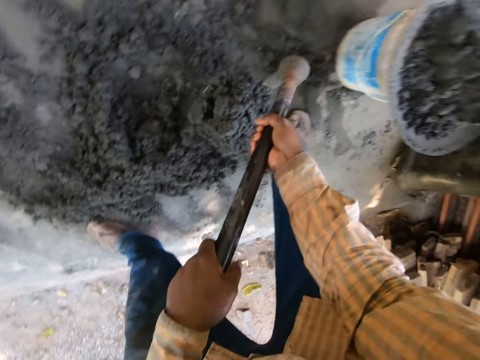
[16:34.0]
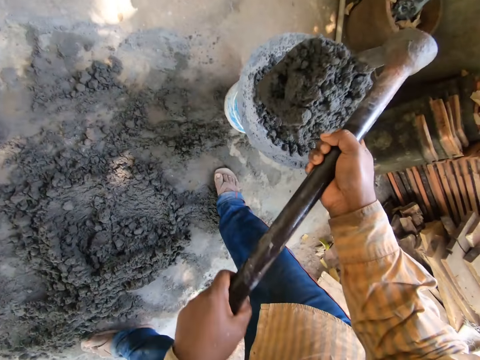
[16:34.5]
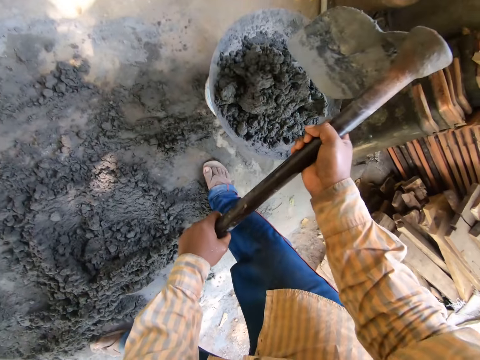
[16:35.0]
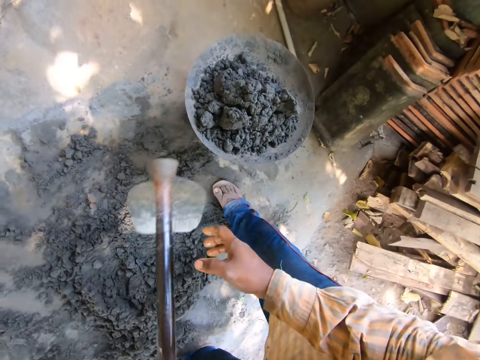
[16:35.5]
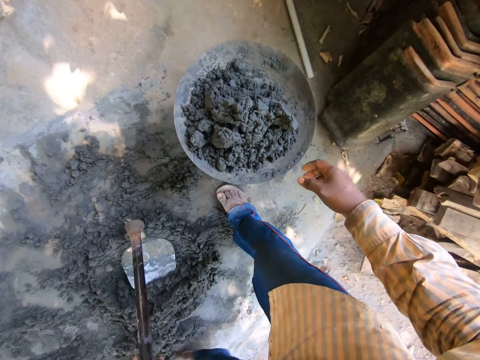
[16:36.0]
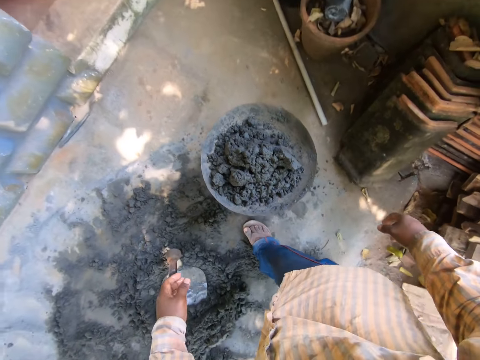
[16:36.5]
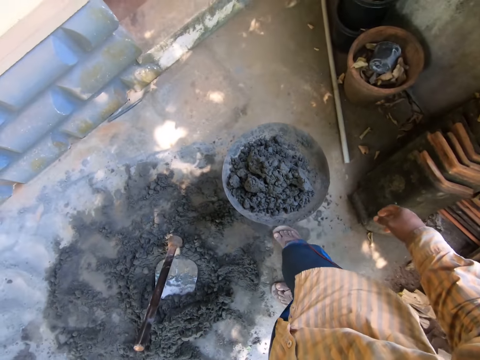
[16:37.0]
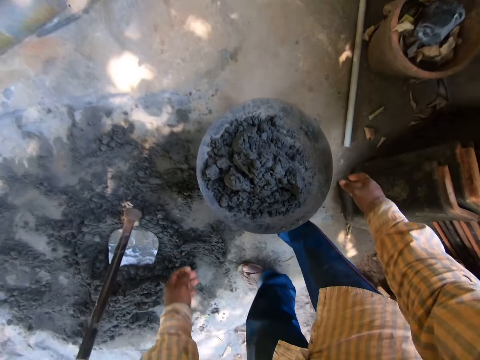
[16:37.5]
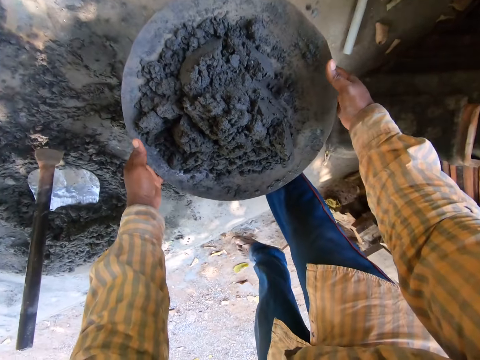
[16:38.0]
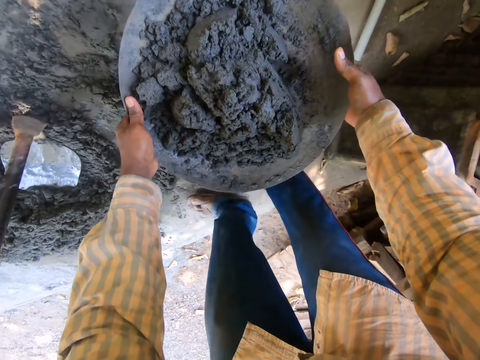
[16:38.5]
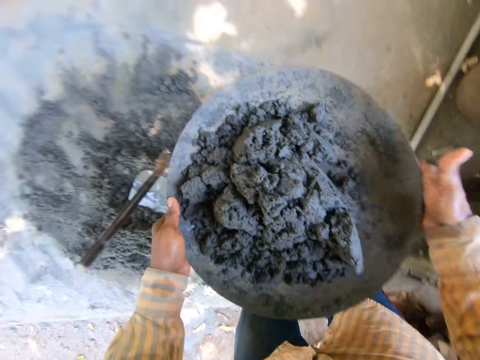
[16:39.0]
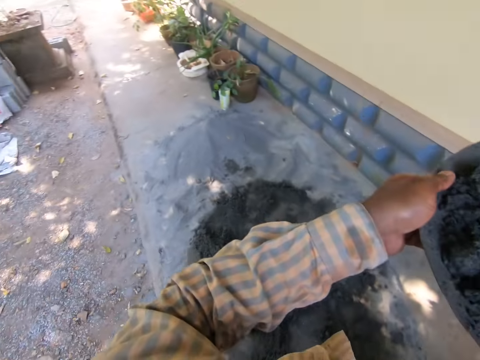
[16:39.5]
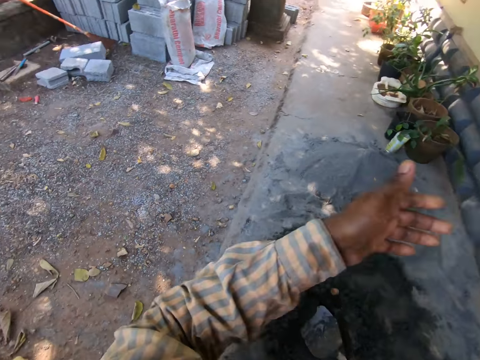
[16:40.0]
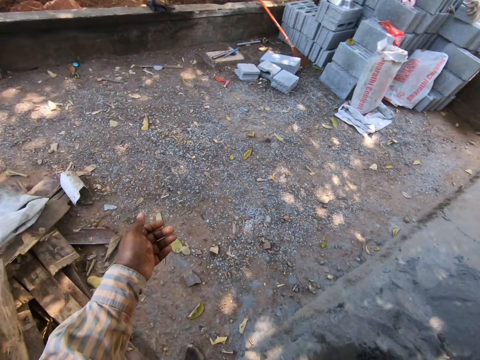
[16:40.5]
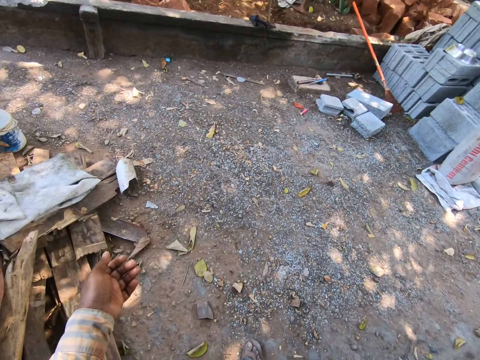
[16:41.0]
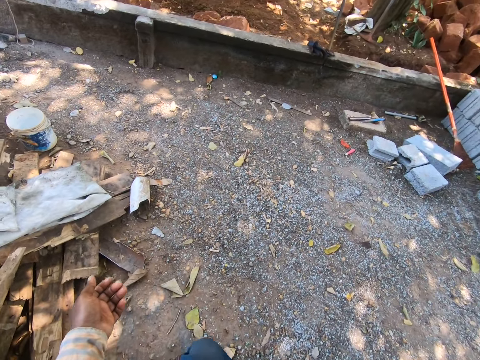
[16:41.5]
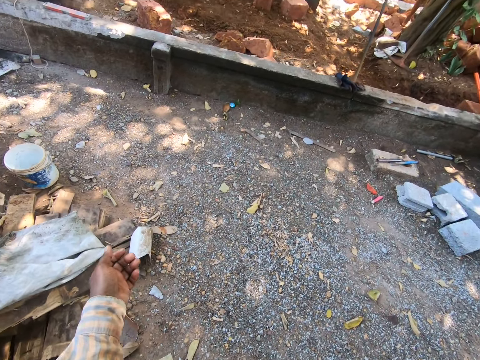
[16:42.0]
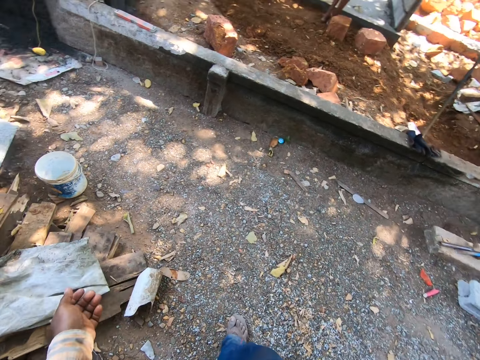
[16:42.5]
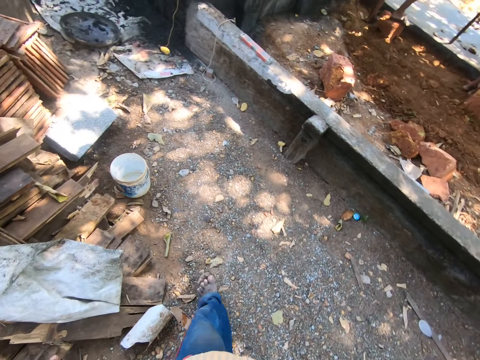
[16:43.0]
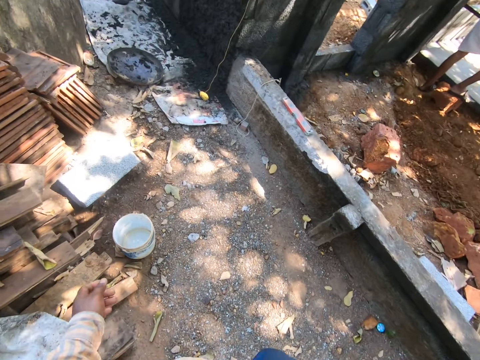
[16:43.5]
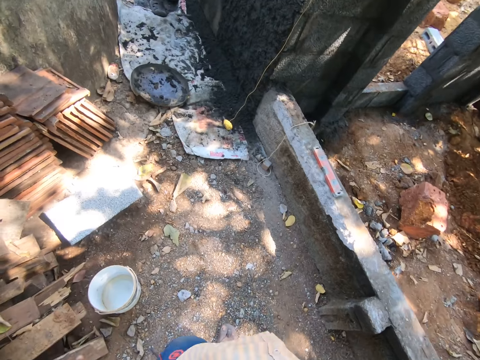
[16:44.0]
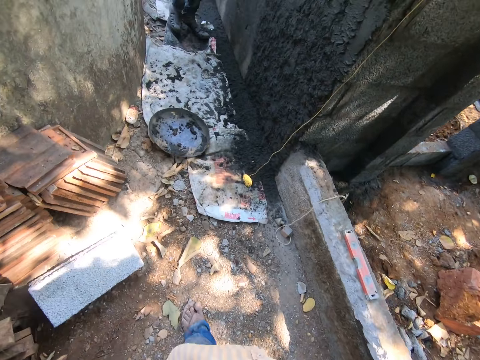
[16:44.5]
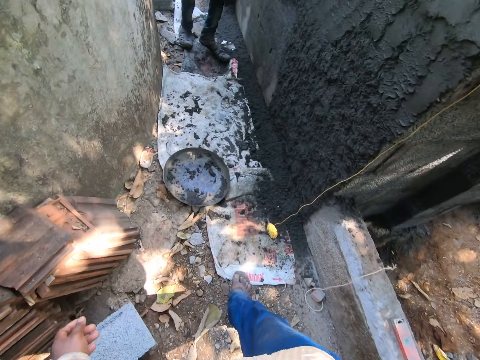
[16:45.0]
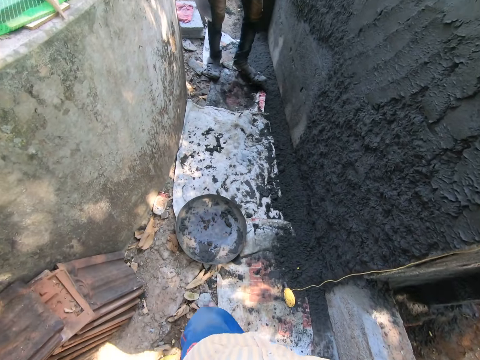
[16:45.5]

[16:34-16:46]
The camera wearer scoops the cement with a hoe. He puts the cement on the container. He drops the hoe on the ground with his left hand. He moves around. He picks the pan or container from the bucket of water on the ground with both hands. He walks around. He holds the pan with his right hand.

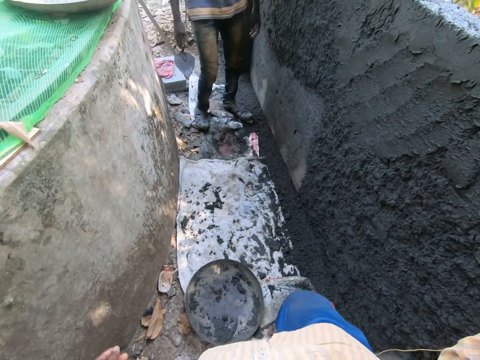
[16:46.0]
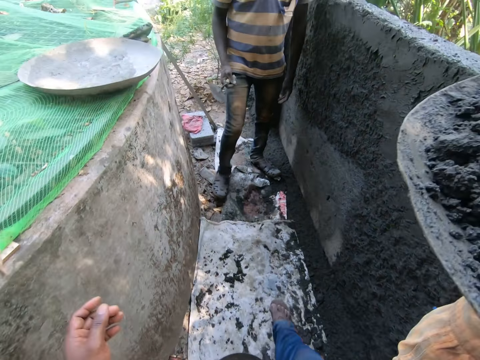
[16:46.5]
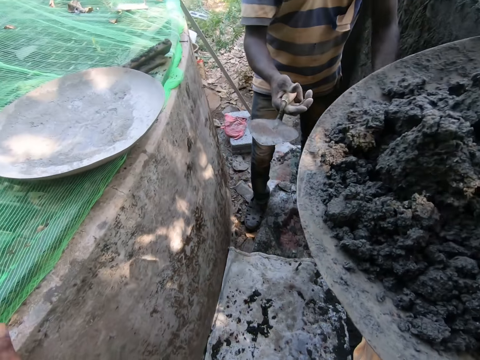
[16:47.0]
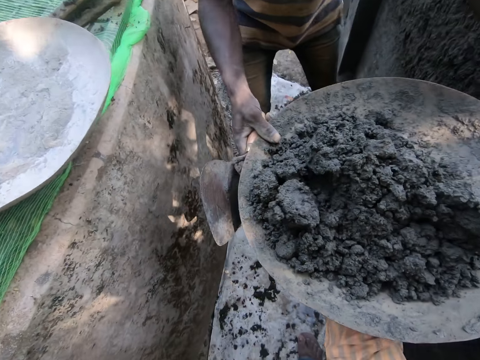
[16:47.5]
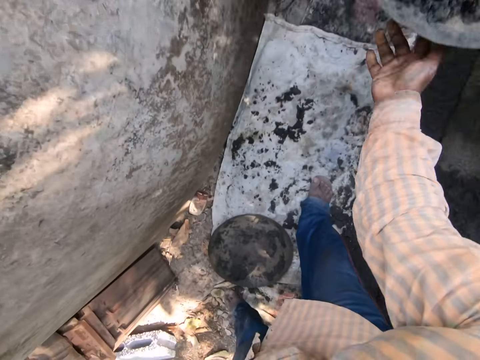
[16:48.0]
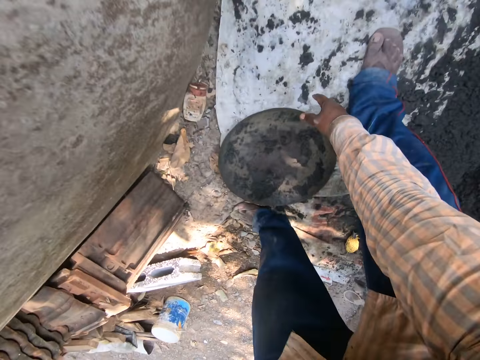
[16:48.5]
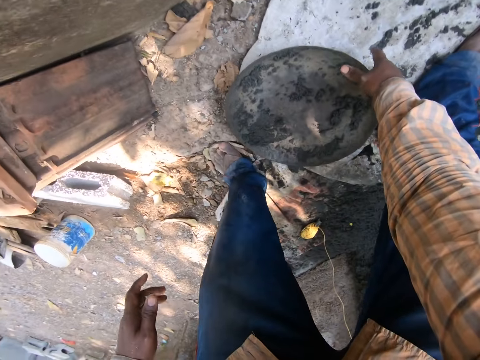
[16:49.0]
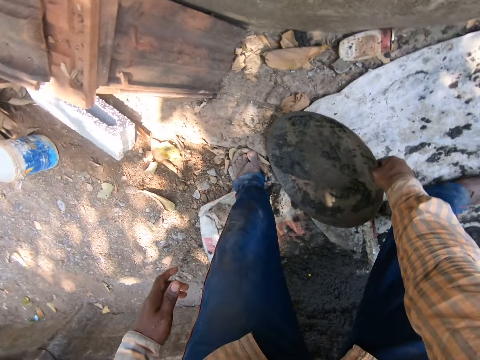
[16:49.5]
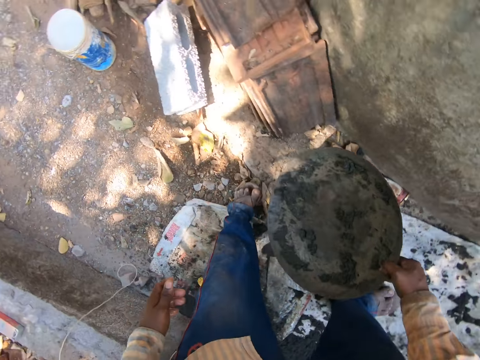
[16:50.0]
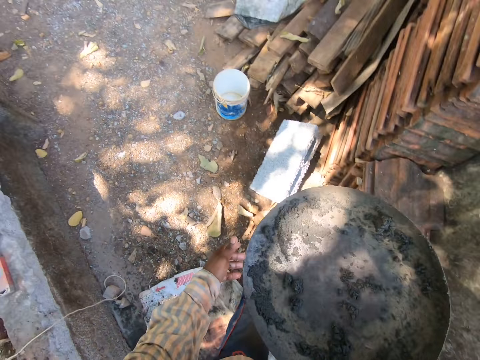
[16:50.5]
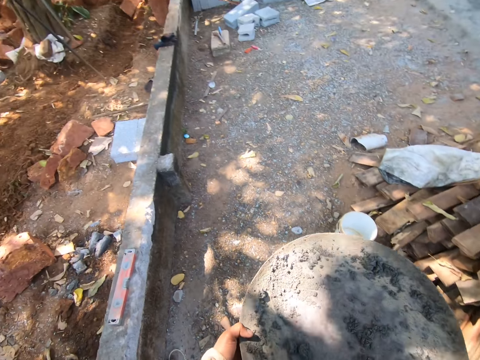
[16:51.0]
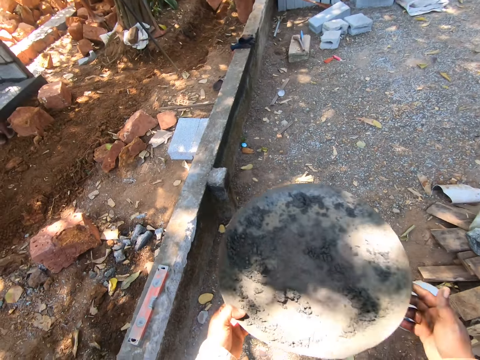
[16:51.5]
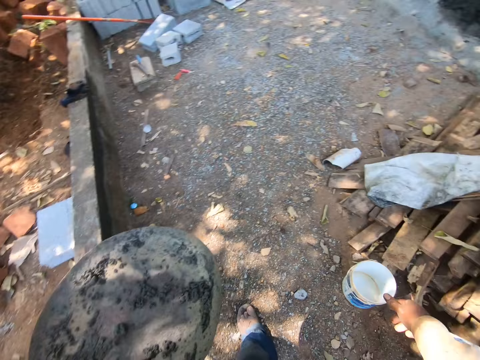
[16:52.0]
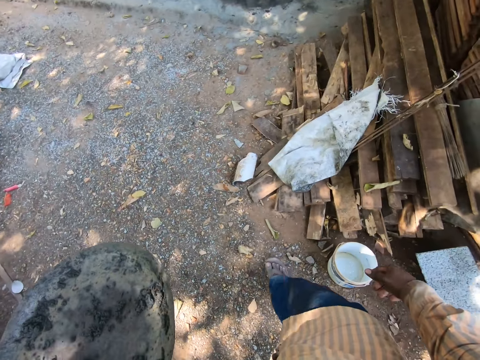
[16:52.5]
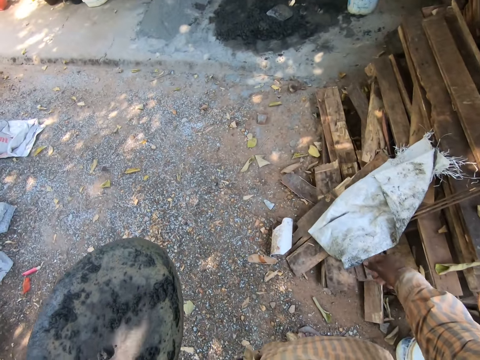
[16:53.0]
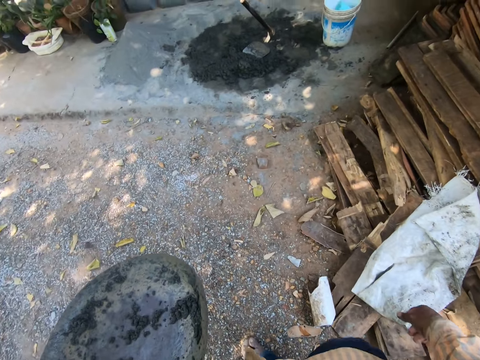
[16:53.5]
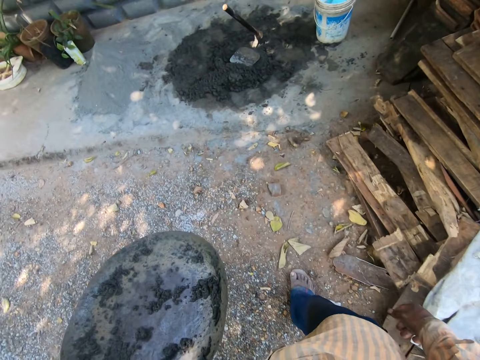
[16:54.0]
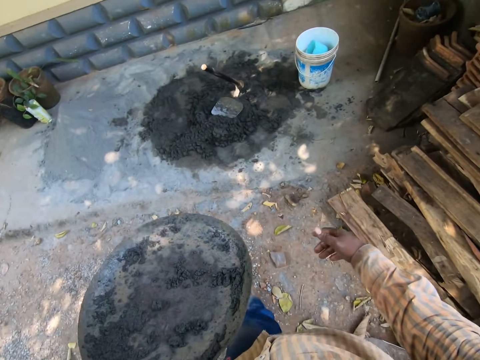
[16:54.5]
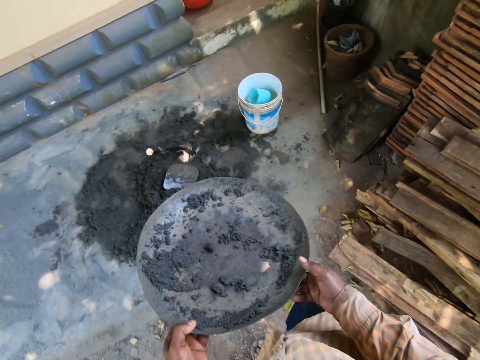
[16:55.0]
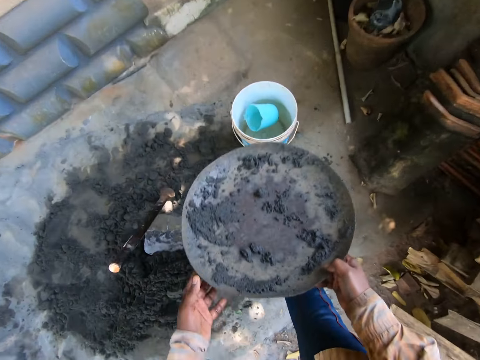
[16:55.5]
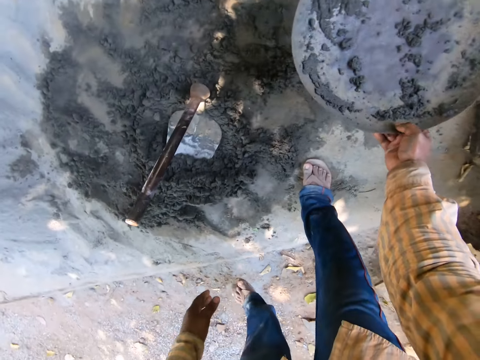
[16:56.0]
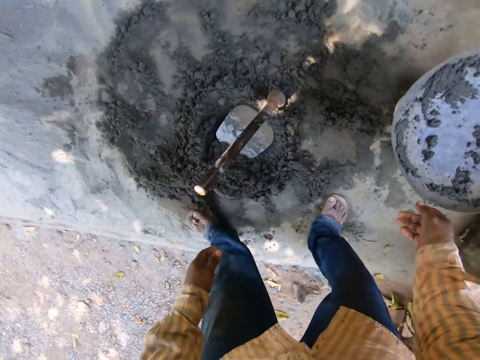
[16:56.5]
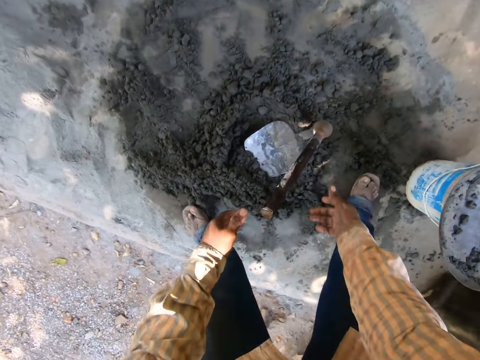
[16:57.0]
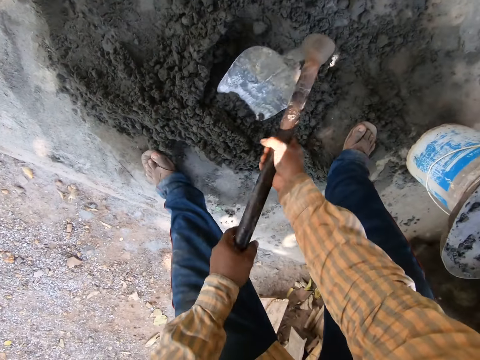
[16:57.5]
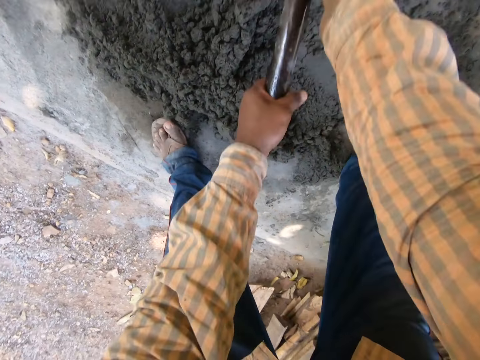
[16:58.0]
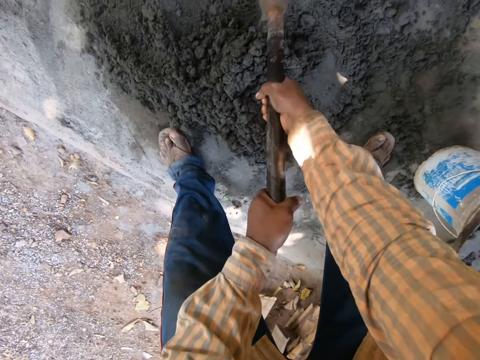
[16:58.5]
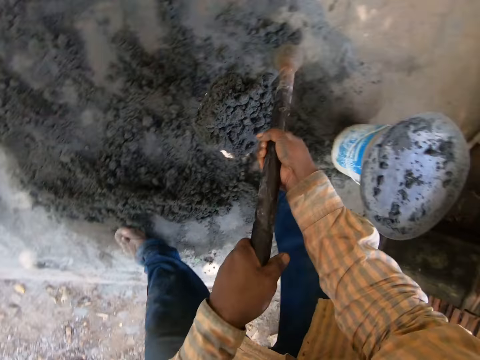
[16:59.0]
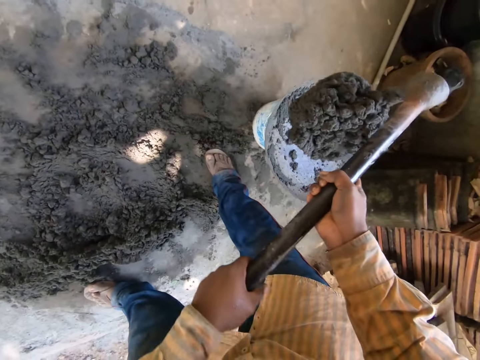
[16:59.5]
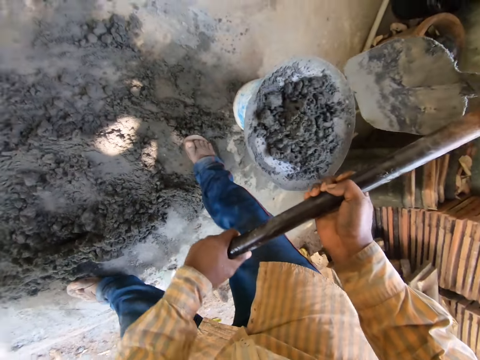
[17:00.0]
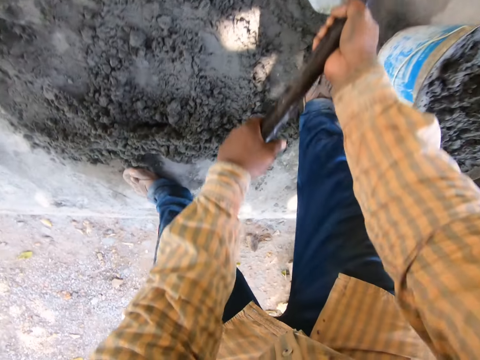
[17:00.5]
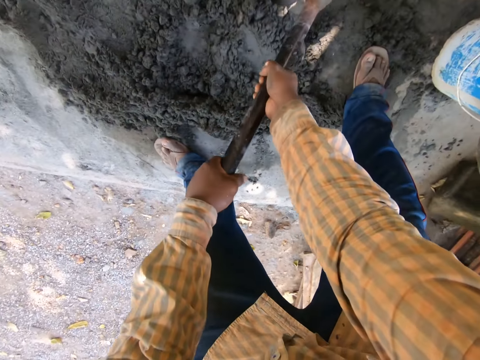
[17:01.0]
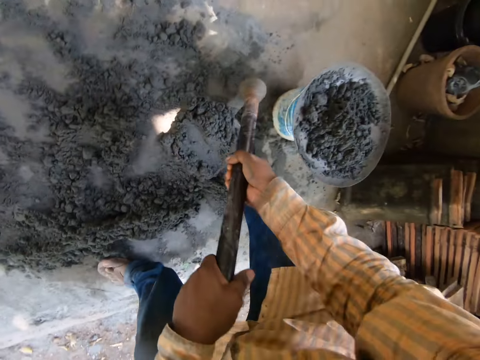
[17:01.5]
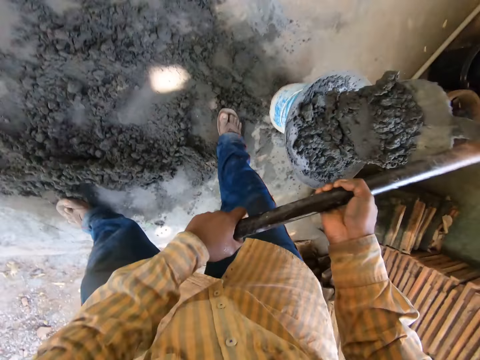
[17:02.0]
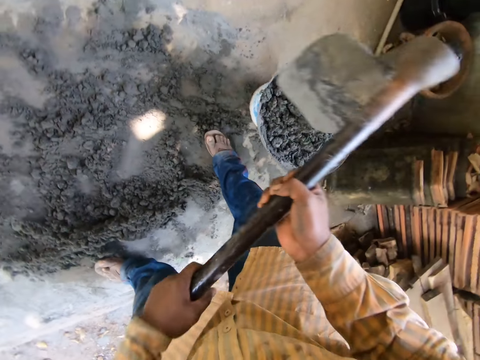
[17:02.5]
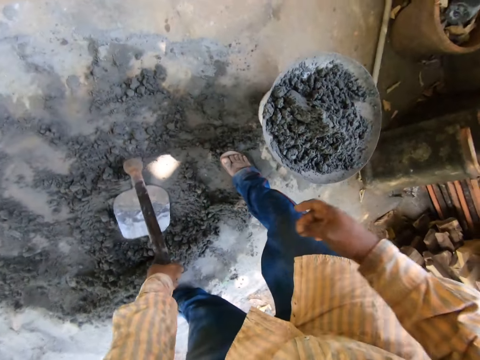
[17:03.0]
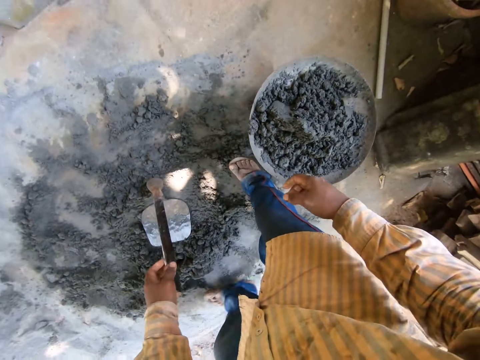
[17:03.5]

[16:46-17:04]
The camera wearer passes the pan or container to the man with his right hand. He picks the pan from the ground with his right hand. He passes the pan from his right hand to his left hand. He walks around. He passes the pan from his left hand to his right hand. He drops the pan on the bucket on the ground with his right hand. He picks the hoe from the ground with both hands. He scoops concrete or cement from the ground into the pan on the bucket of water on the ground with the hoe in both hands. He places the cement on the container. He scoops the cement with the hoe. He places the cement on the container. He drops the hoe on the ground with his left hand.
